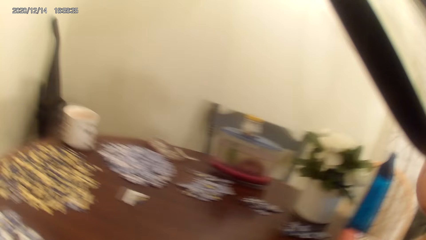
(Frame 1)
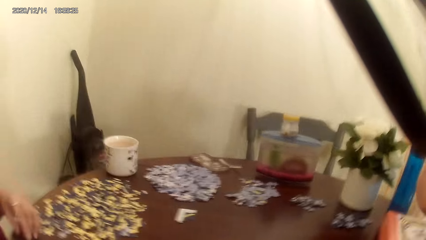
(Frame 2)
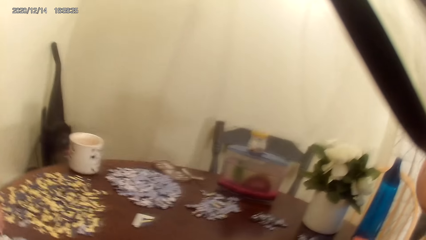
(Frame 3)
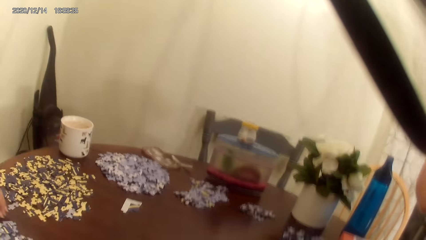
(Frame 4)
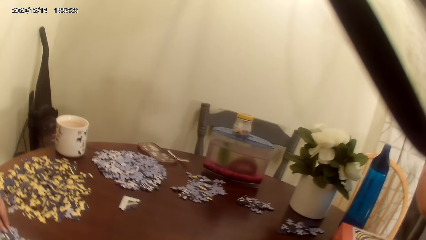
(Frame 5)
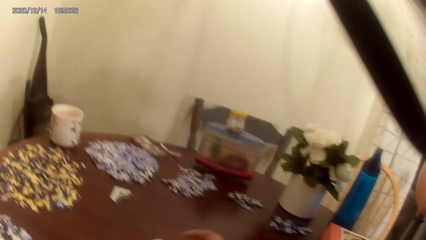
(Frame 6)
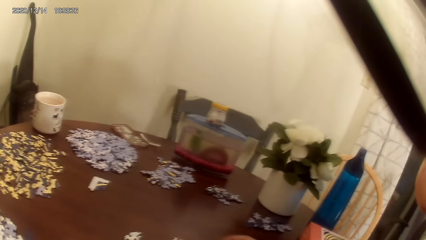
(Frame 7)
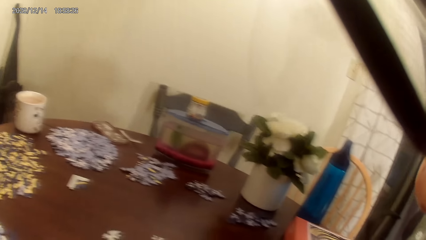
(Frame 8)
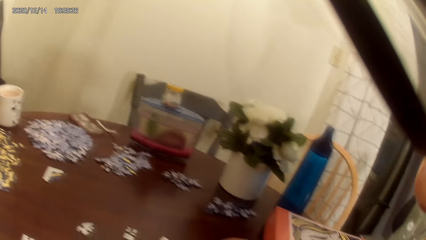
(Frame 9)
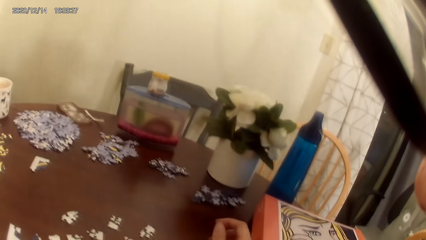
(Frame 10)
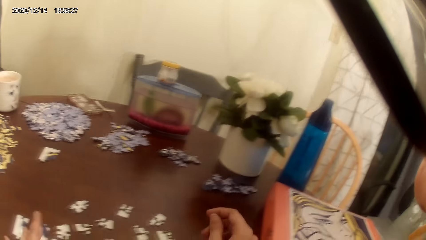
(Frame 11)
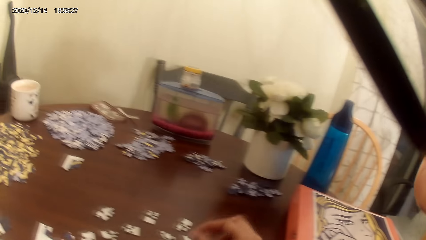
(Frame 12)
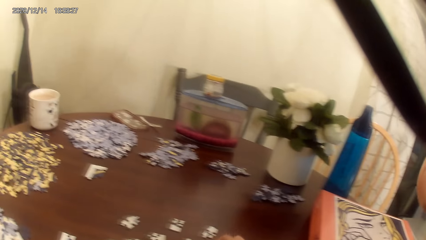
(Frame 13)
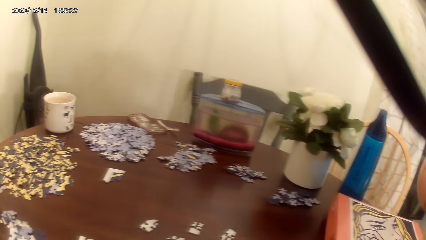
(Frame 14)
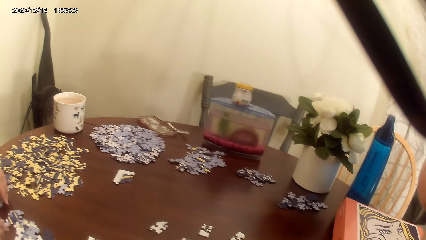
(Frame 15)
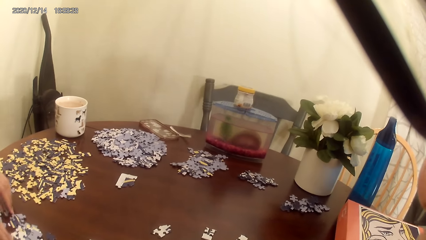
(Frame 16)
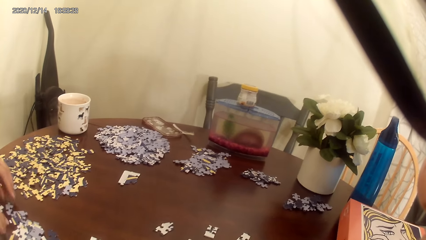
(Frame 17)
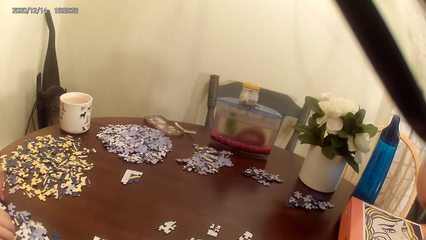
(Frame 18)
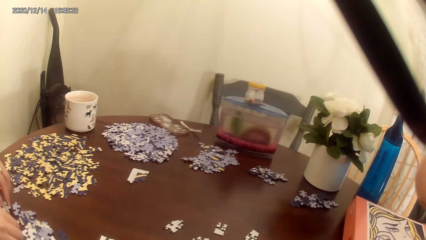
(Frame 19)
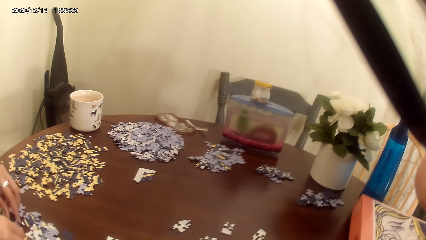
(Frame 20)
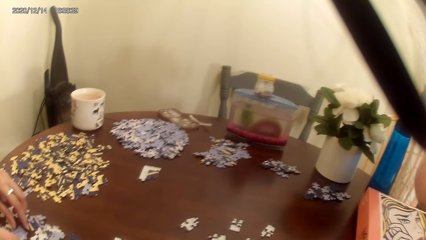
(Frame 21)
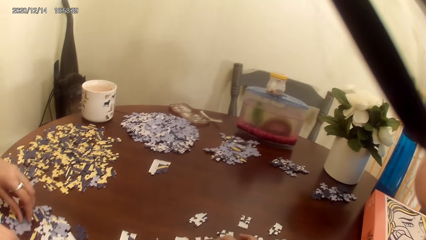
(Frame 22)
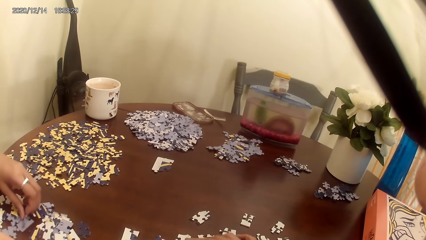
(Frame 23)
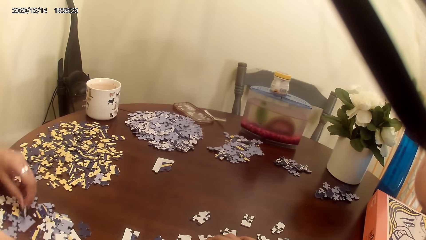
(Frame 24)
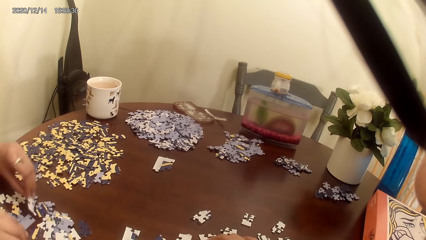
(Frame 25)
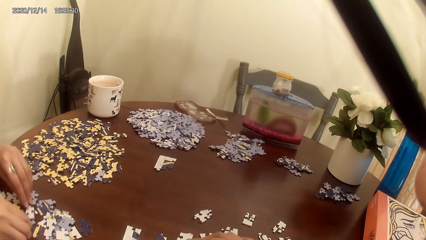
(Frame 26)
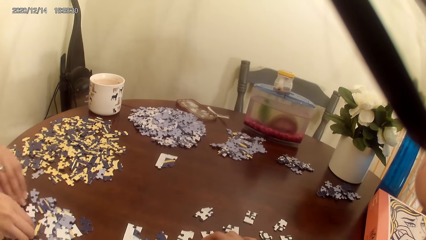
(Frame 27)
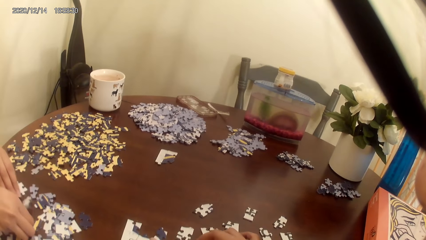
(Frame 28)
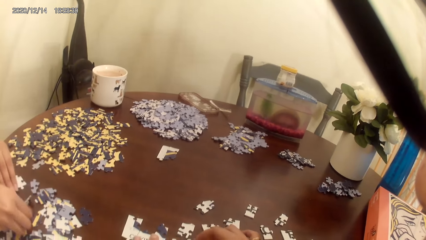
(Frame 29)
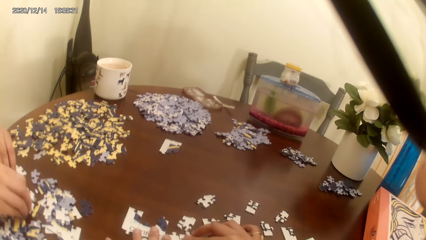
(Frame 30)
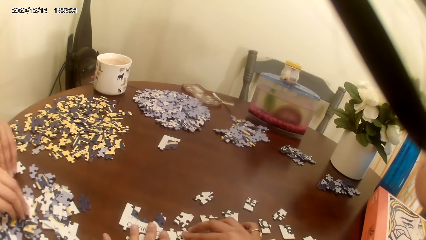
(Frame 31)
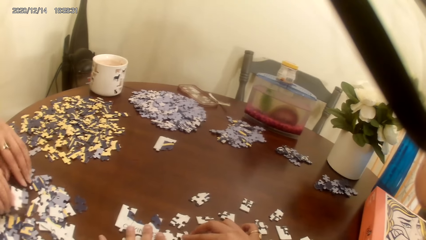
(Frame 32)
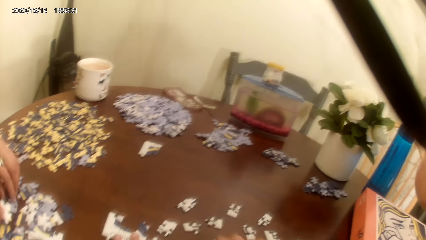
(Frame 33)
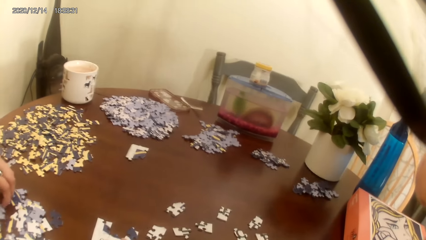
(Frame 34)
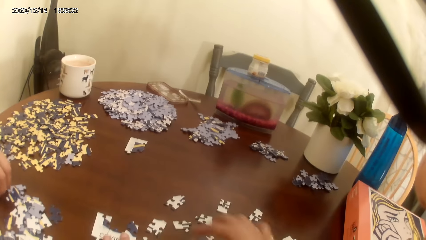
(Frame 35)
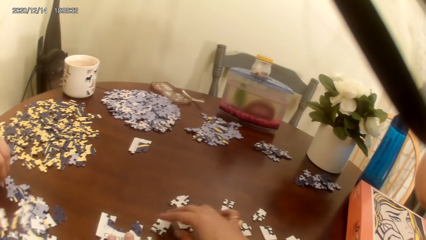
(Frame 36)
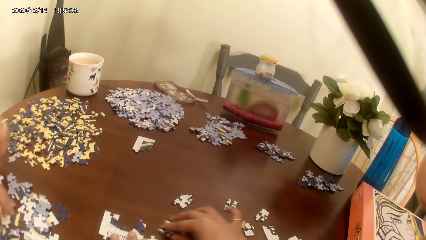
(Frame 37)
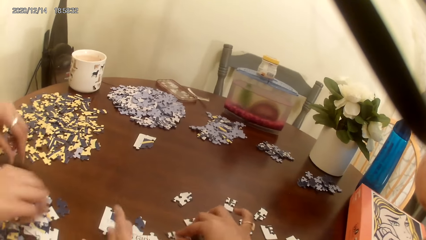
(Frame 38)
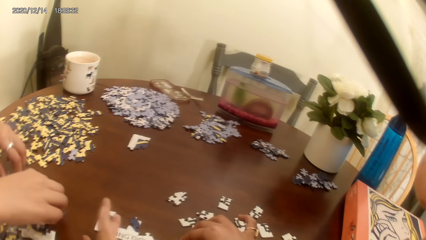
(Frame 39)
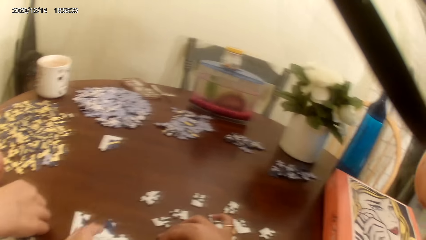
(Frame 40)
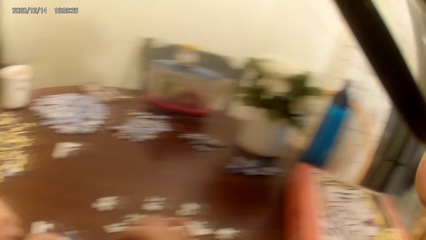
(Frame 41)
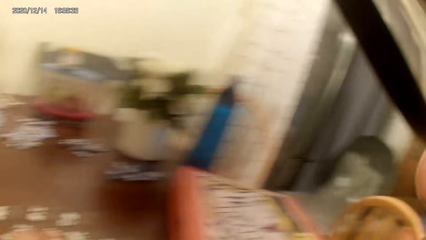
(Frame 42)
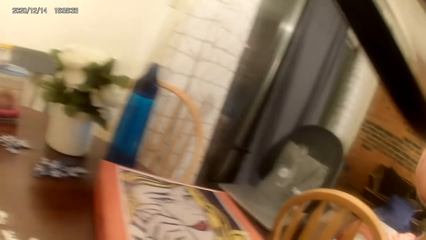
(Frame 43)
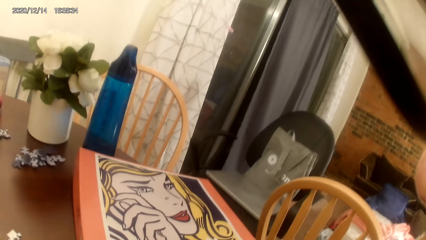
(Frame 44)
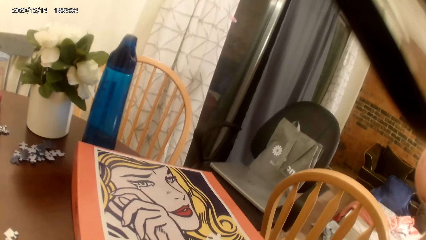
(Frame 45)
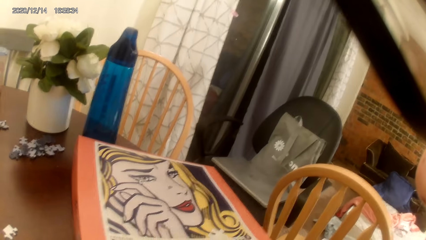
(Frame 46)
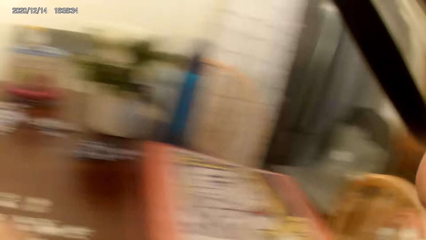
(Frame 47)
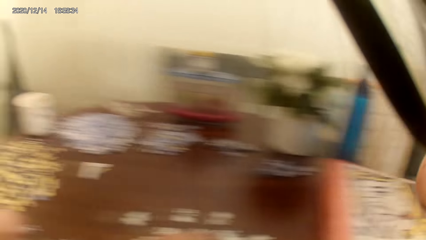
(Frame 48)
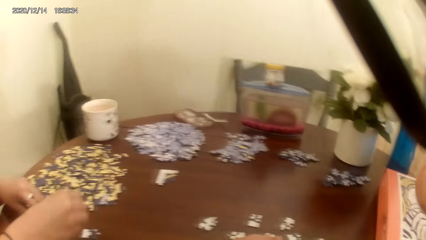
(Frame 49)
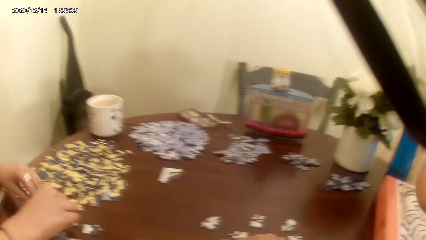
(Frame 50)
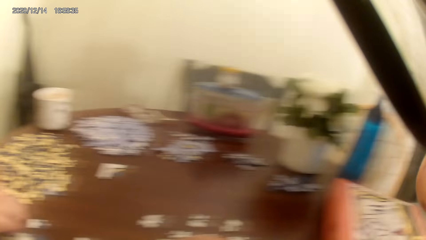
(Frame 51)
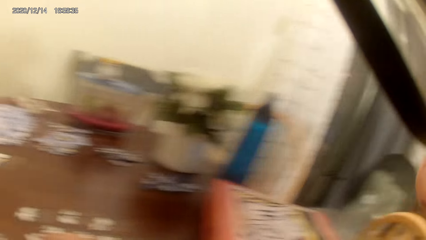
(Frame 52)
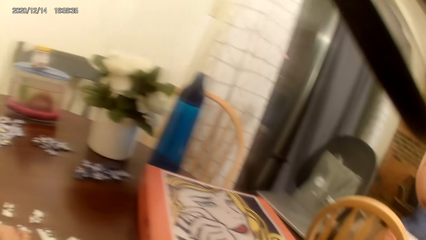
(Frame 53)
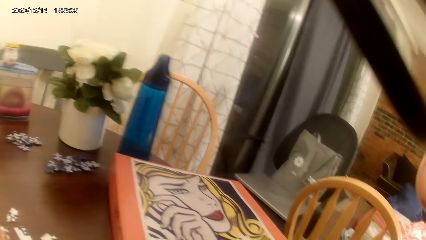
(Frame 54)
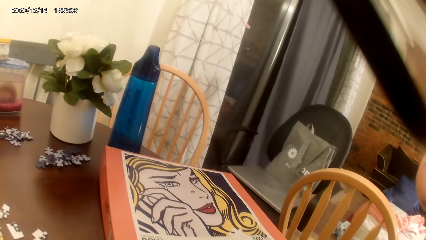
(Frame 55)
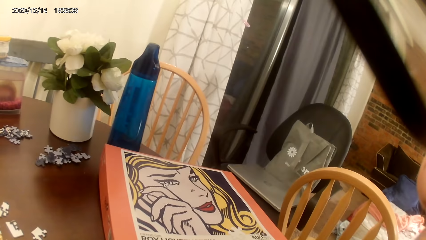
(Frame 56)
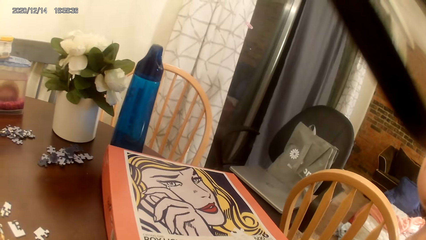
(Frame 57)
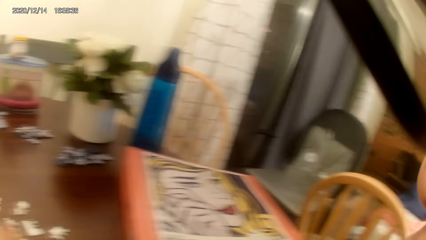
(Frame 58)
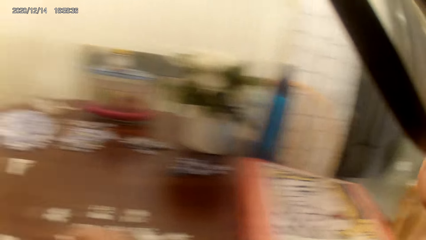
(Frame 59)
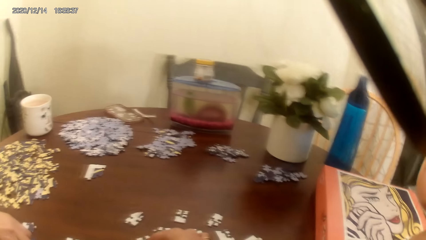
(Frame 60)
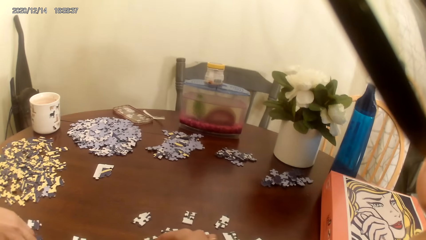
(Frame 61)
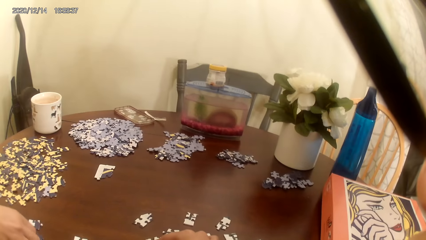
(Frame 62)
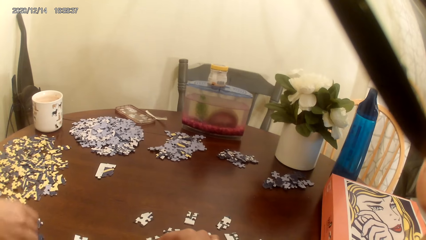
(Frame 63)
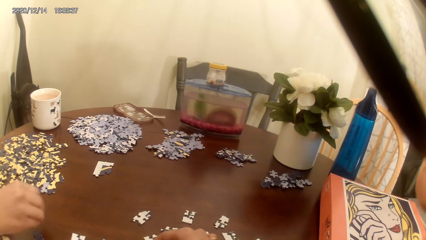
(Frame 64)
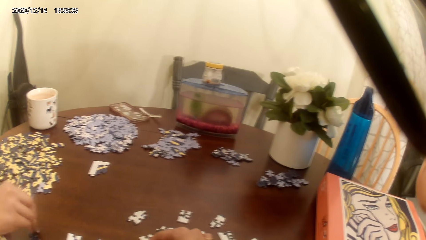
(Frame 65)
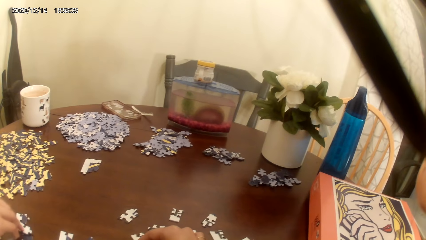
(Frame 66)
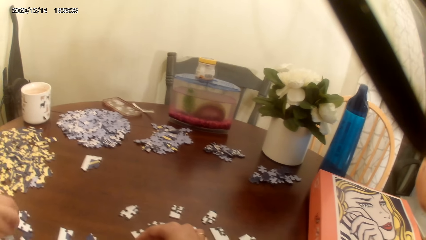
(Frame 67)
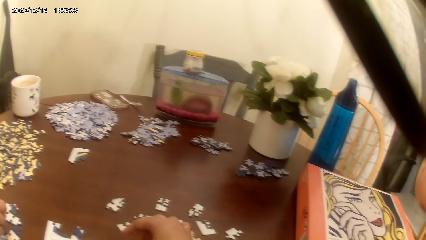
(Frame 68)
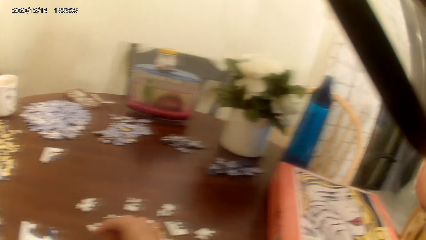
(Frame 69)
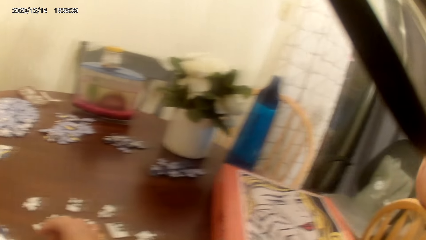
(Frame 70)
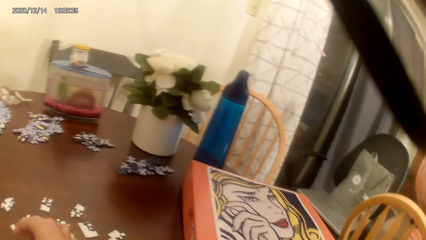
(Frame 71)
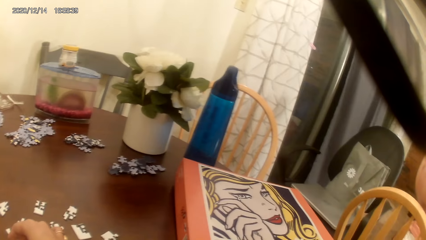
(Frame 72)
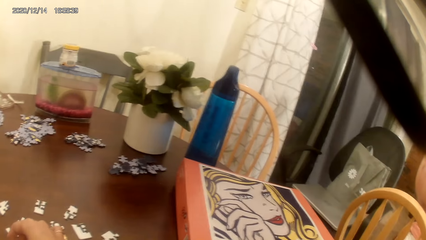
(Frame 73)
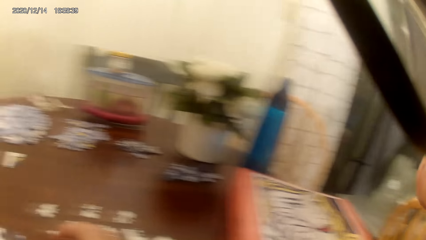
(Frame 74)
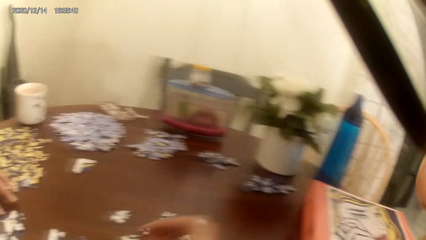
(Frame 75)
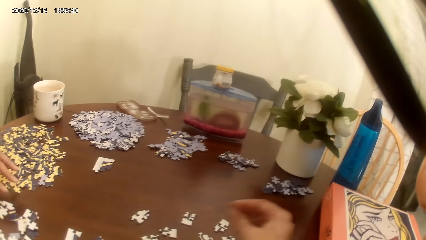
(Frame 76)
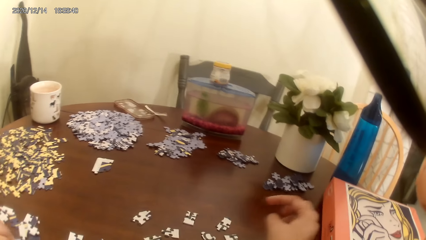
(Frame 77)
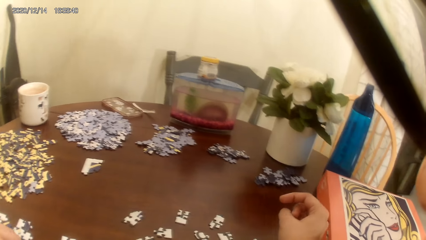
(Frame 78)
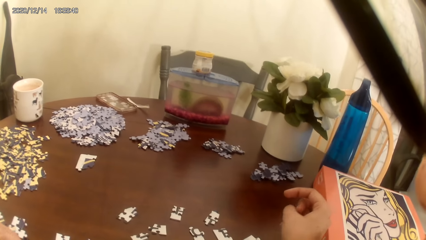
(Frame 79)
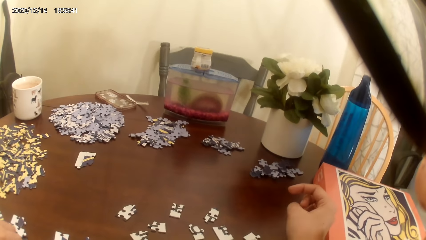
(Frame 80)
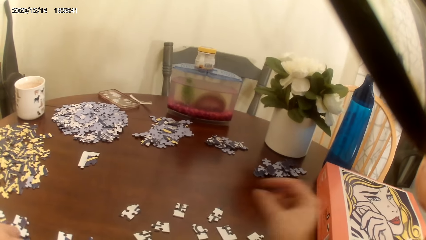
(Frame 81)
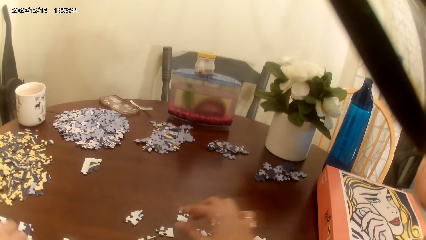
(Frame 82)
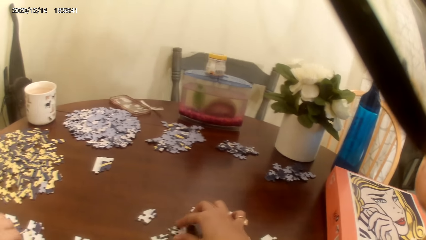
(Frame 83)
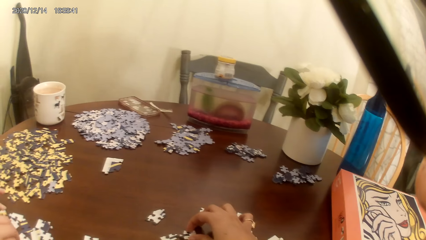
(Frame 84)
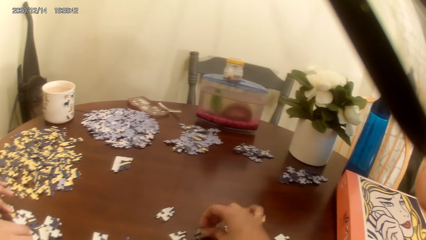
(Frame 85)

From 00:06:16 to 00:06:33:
The camera wearer acts on music from a radio. A person plays the game. The camera wearer and the person act on the music from the radio. The camera wearer stares around. The camera wearer and the person act on the music from the radio.
